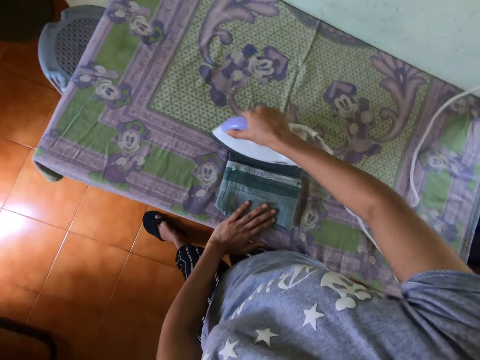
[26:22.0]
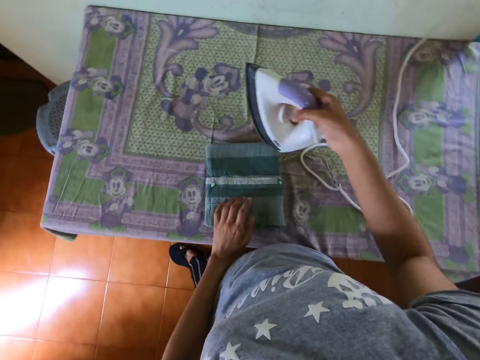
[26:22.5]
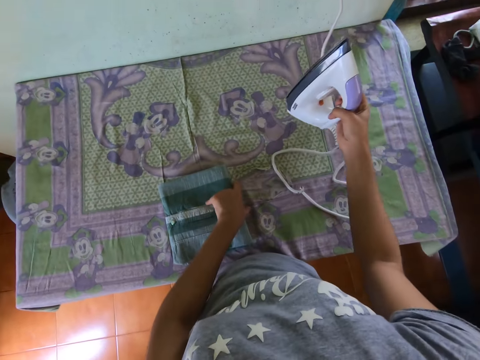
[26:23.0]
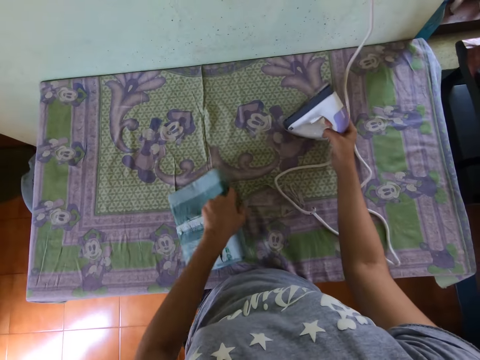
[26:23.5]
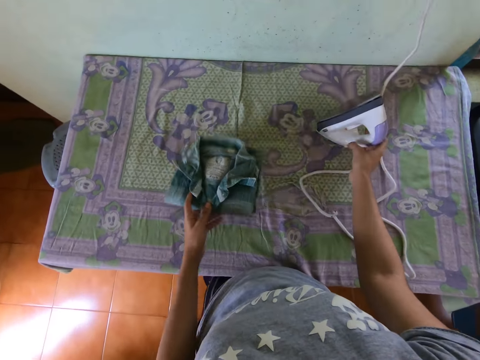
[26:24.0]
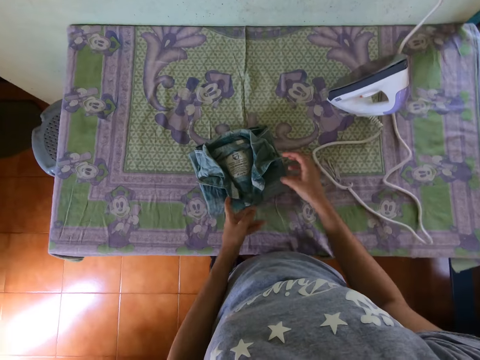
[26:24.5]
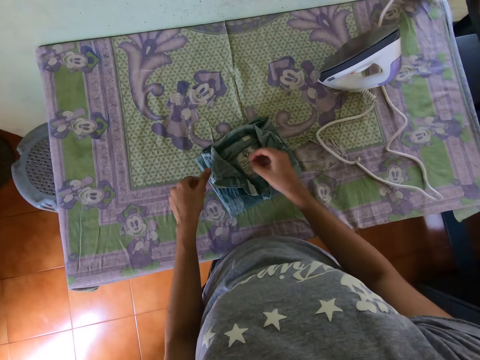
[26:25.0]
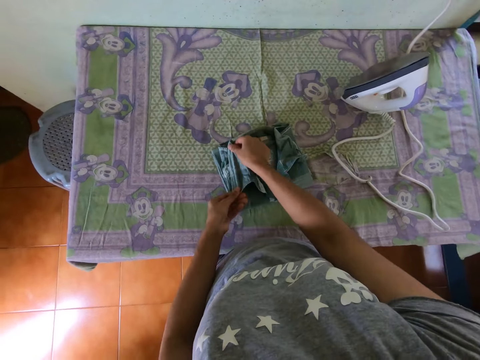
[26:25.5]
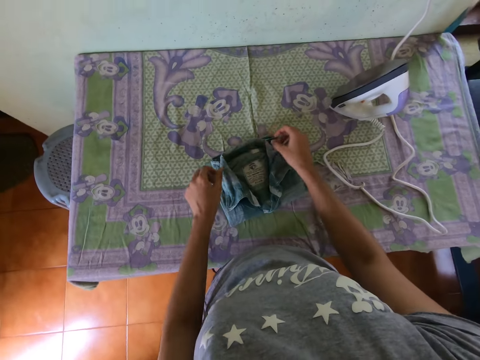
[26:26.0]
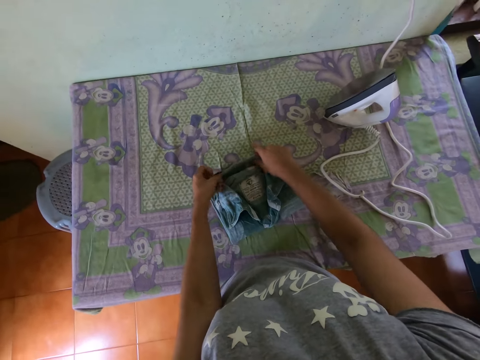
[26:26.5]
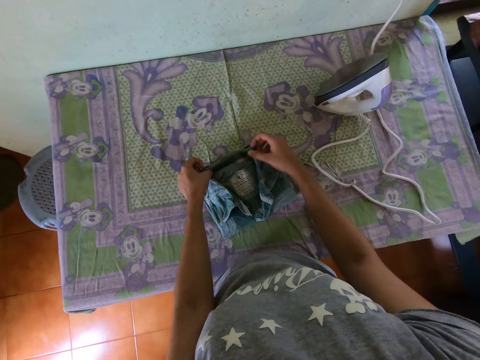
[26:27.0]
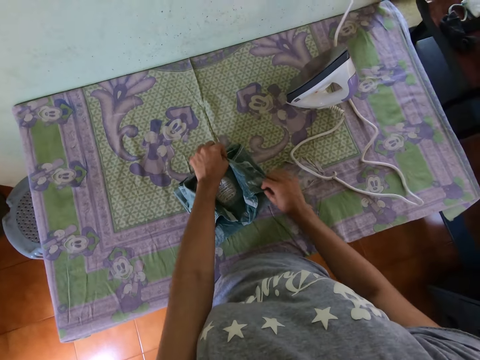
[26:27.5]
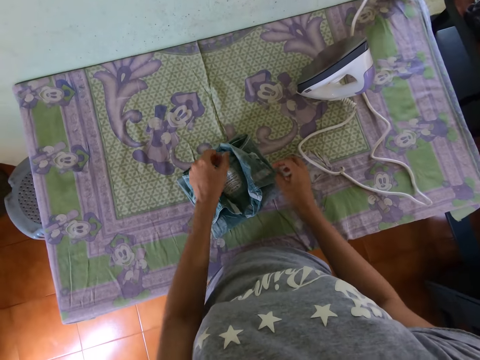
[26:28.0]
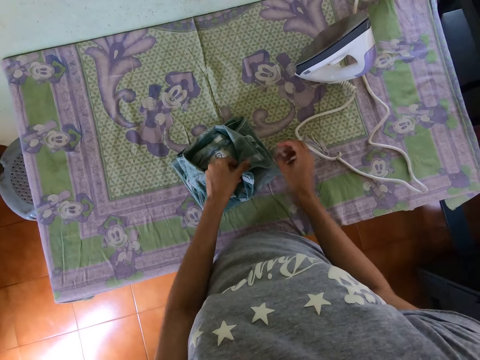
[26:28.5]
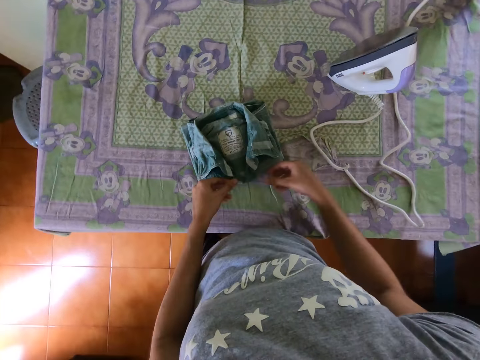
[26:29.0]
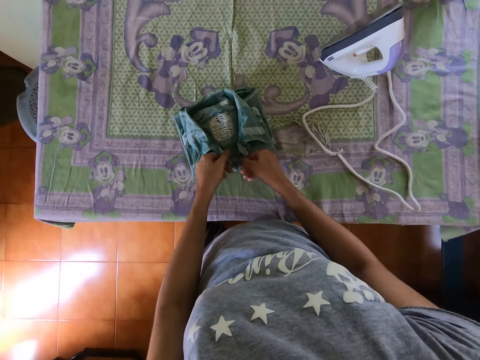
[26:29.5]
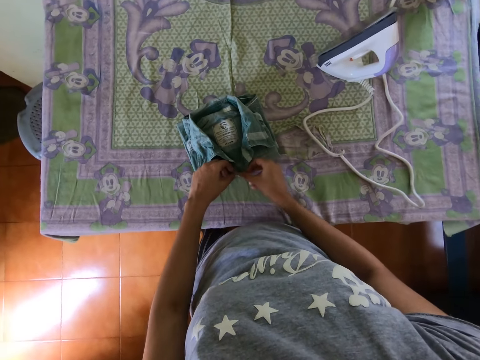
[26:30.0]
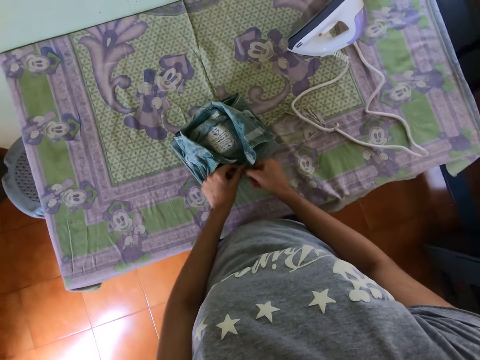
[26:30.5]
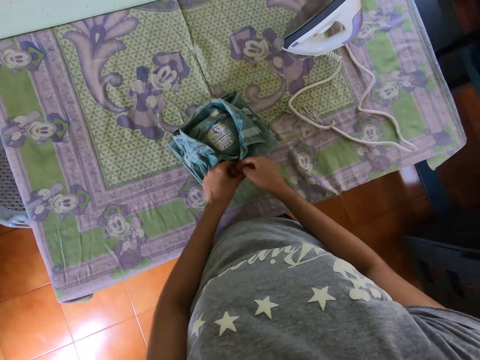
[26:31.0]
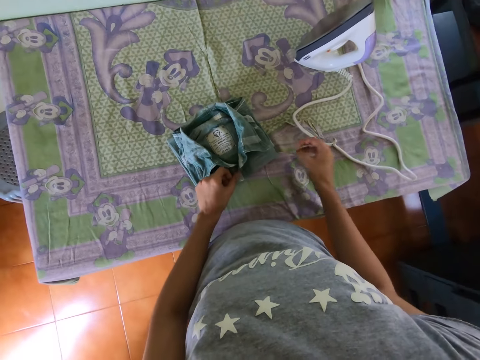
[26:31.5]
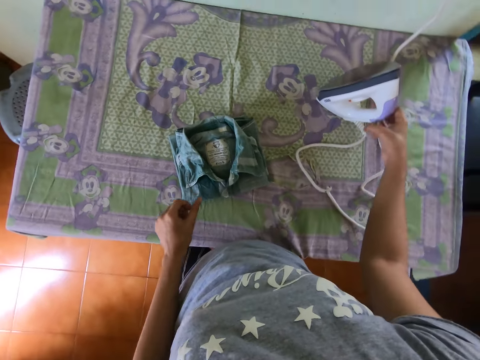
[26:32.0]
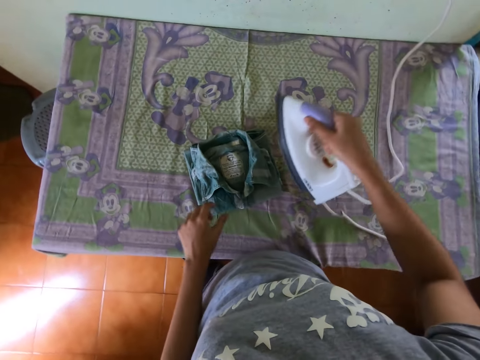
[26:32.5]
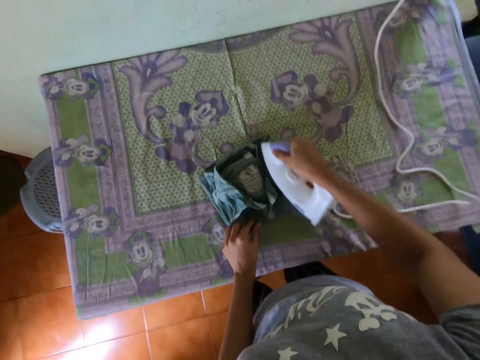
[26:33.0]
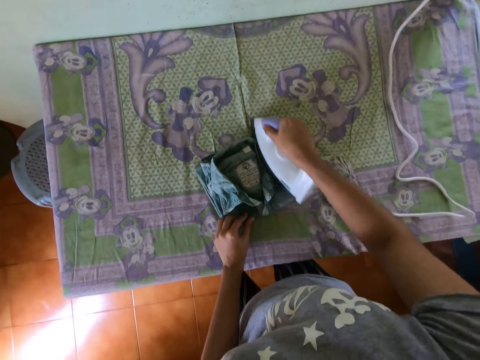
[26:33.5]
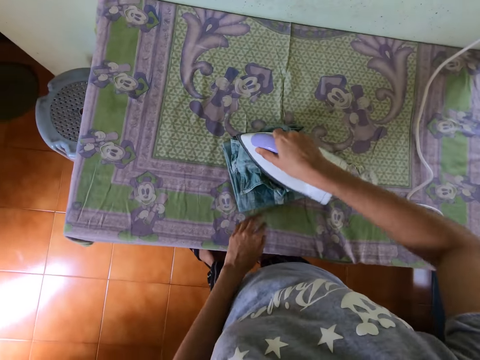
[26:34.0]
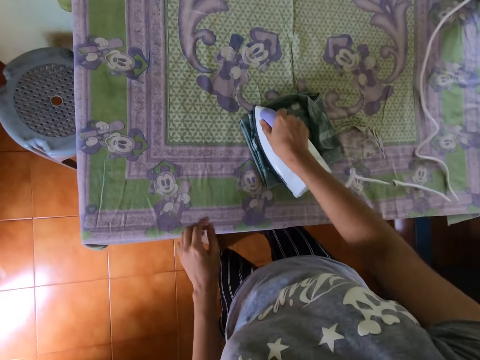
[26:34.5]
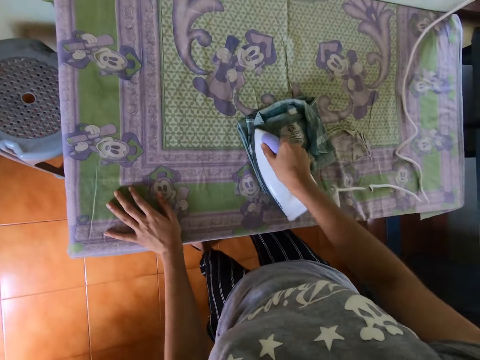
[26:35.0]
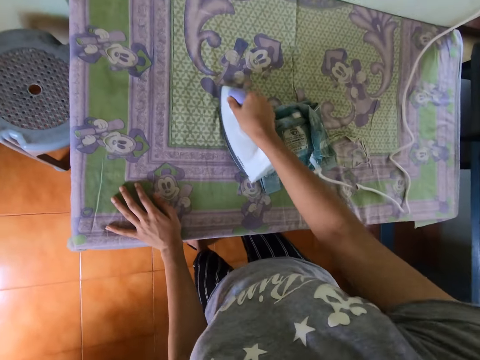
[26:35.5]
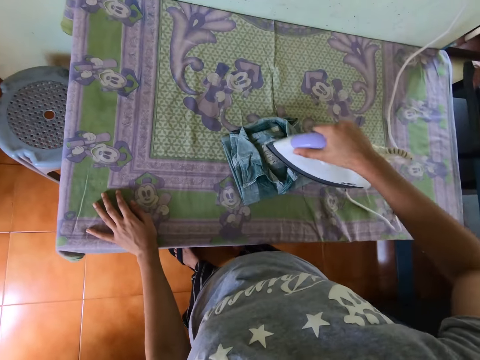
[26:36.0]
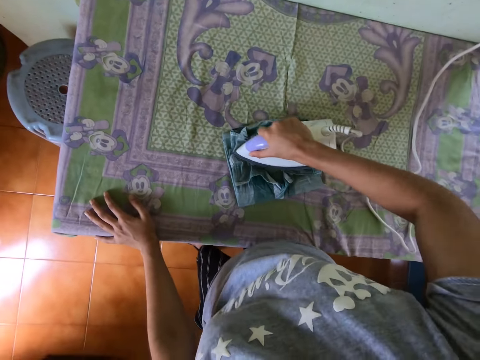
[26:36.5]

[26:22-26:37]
The camera wearer puts the iron on the table. They hold the shirt. They straighten the shirt. They pick up the iron box. They iron the shirt using the iron box.

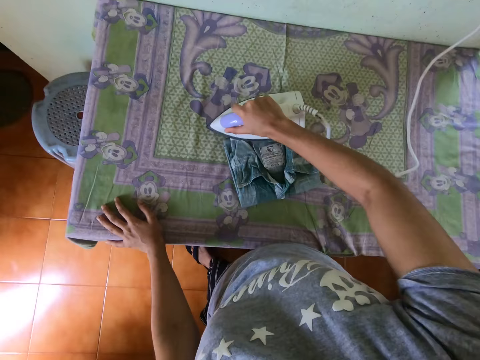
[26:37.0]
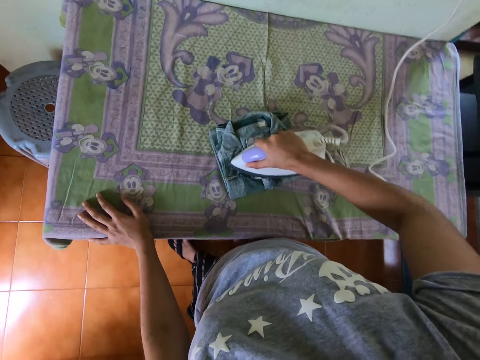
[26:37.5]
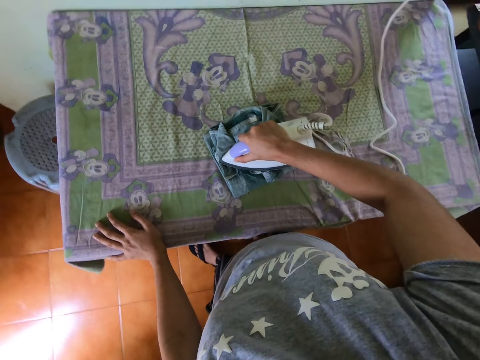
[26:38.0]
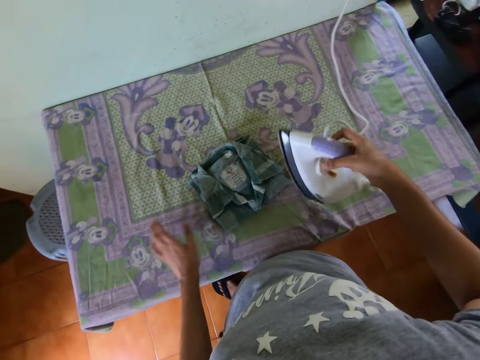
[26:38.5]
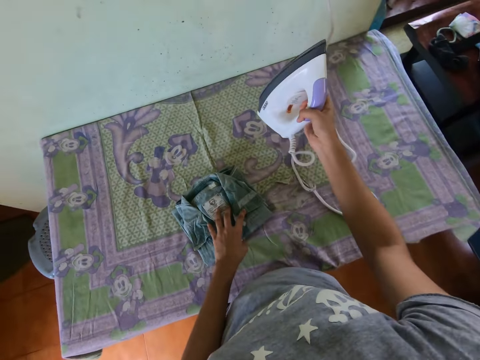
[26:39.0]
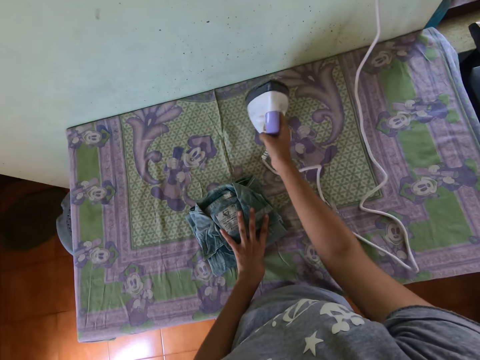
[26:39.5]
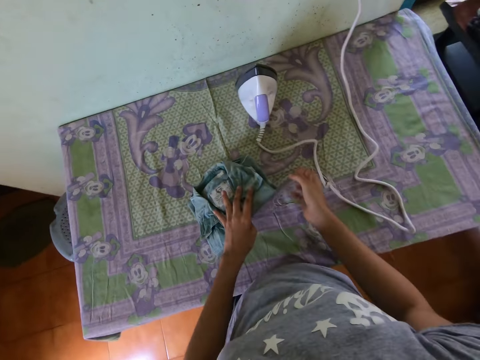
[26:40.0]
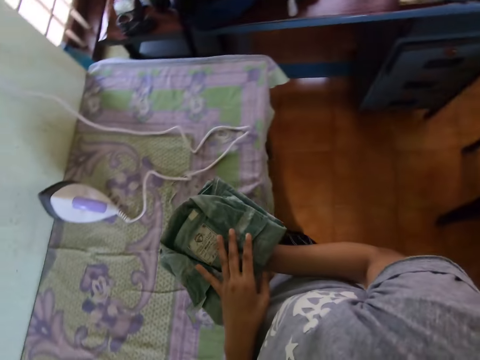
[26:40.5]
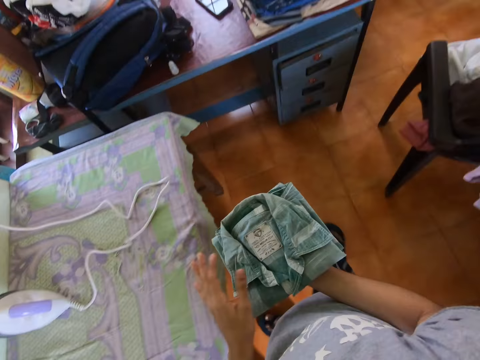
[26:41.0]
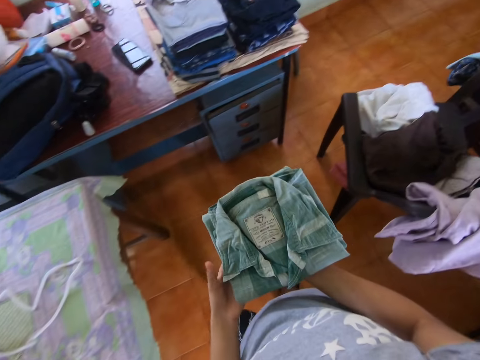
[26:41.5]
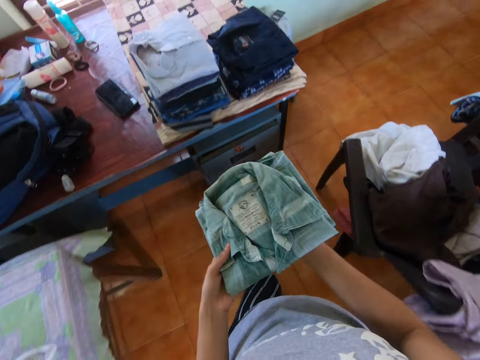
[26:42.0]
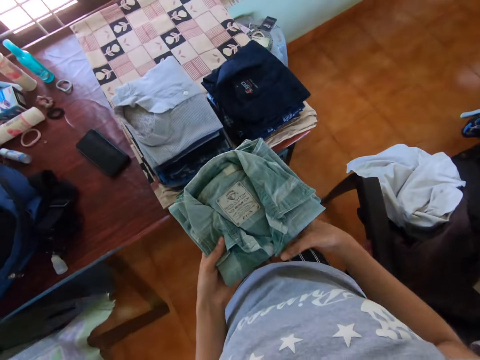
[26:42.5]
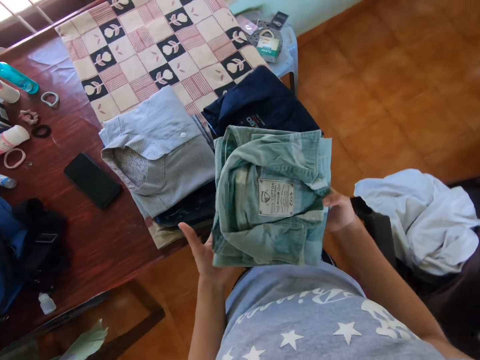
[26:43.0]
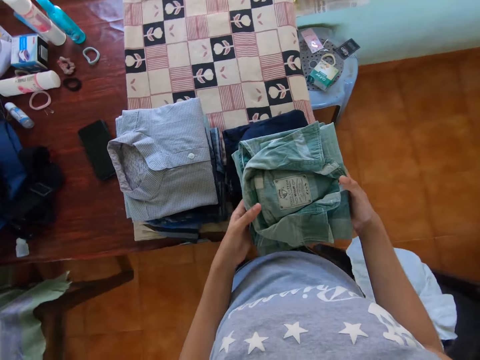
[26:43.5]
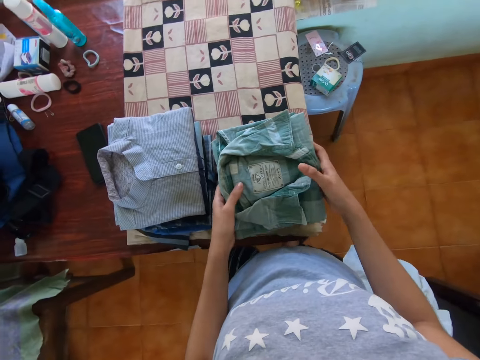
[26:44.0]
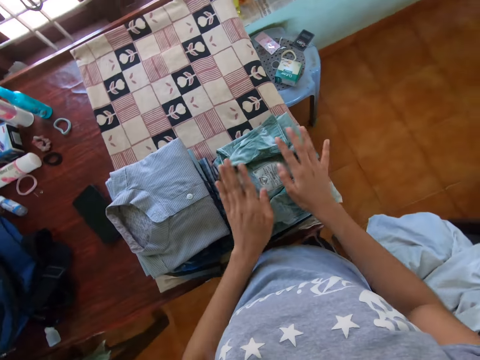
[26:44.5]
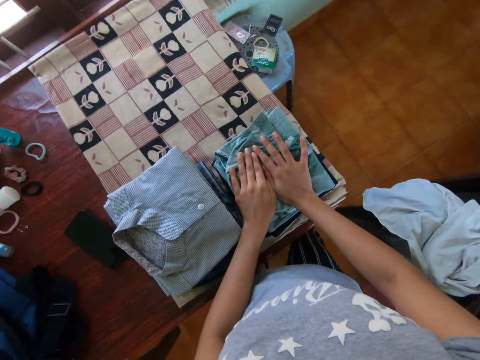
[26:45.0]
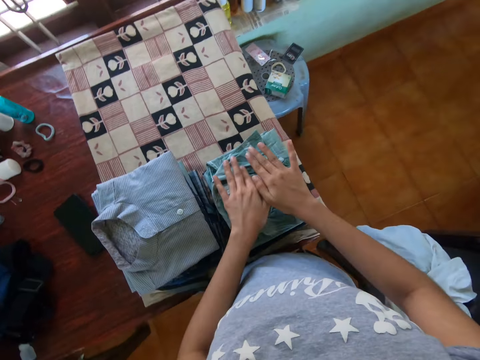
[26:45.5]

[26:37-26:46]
The camera wearer puts the iron on the table. They pick up the shirt from the table. They put the shirt on the pile of shirts.

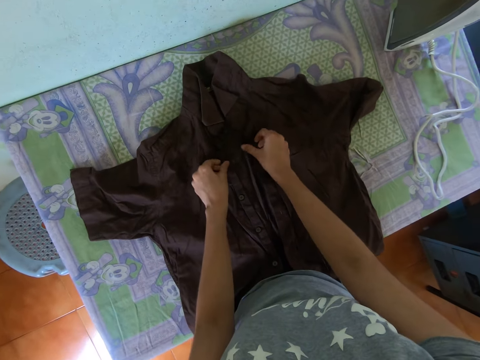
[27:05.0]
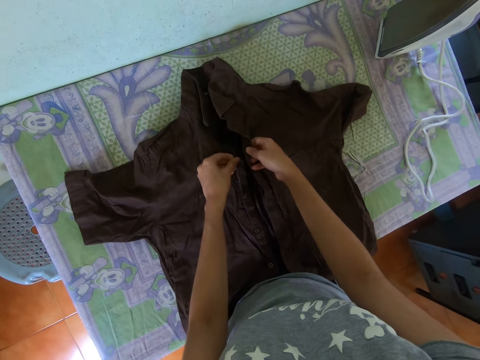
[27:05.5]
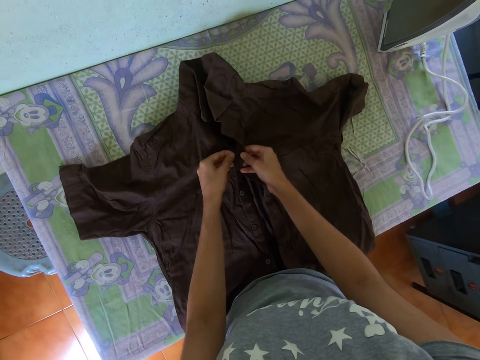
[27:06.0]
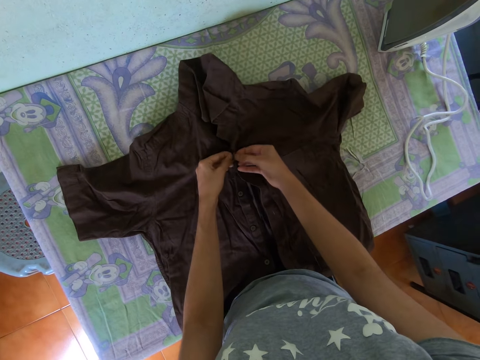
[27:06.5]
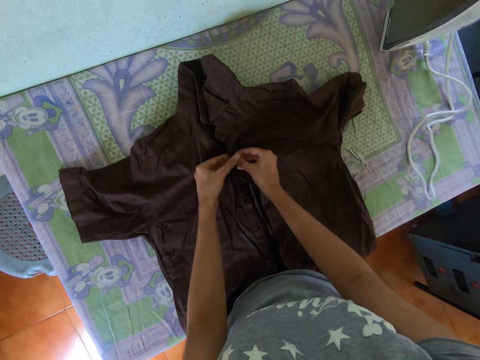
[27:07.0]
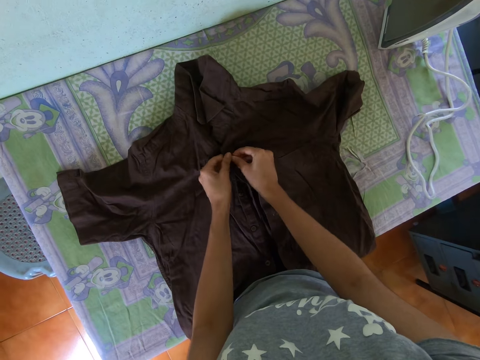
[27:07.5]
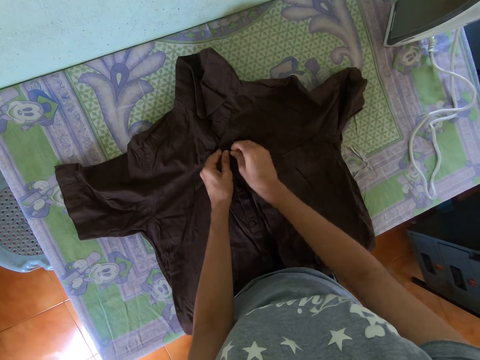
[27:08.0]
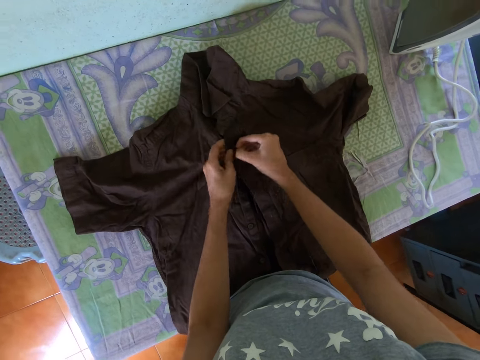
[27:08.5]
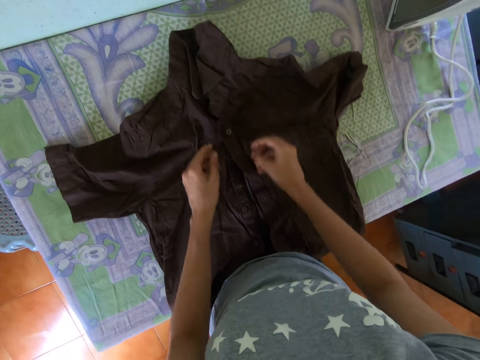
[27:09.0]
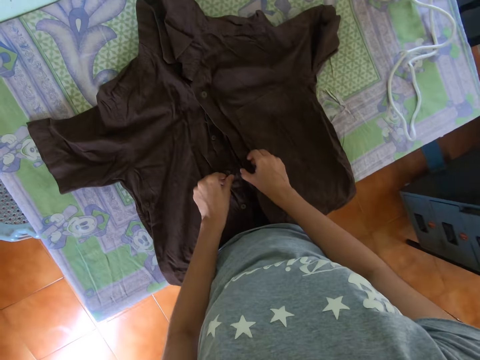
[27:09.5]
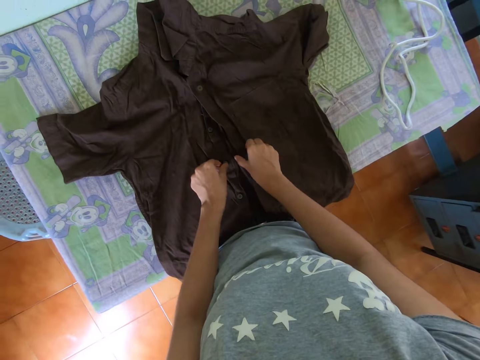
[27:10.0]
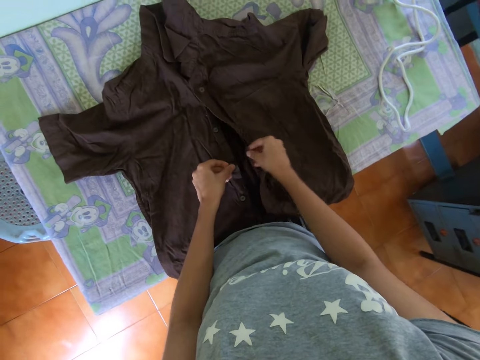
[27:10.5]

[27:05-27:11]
The camera wearer buttons the shirt.
